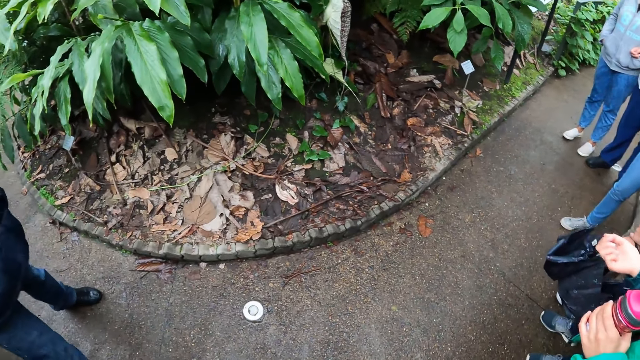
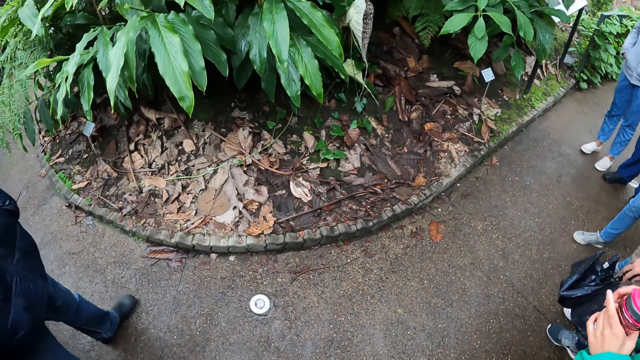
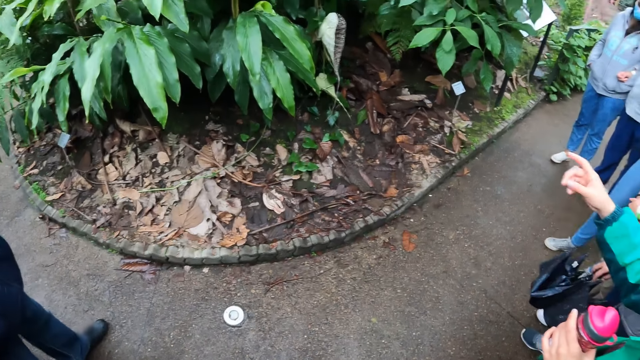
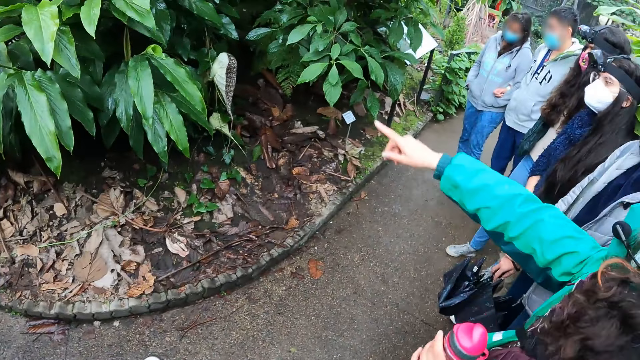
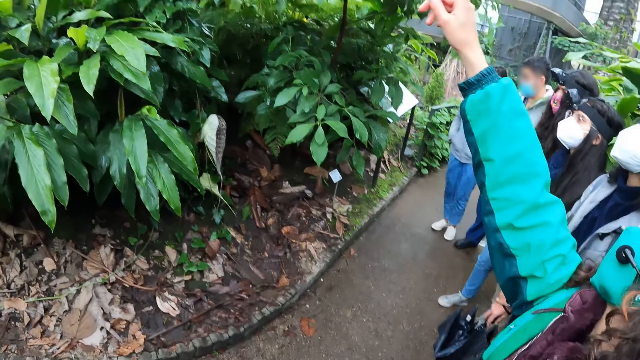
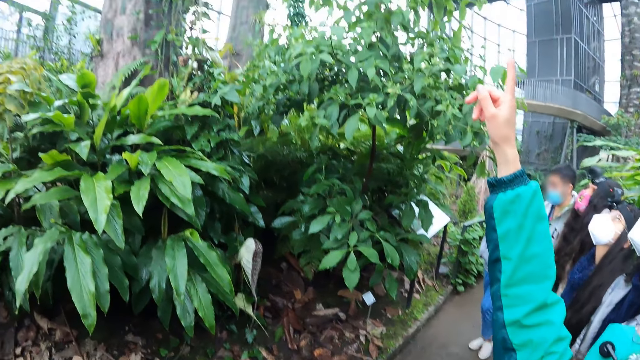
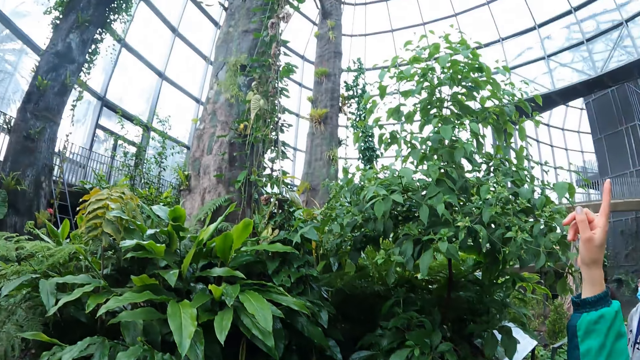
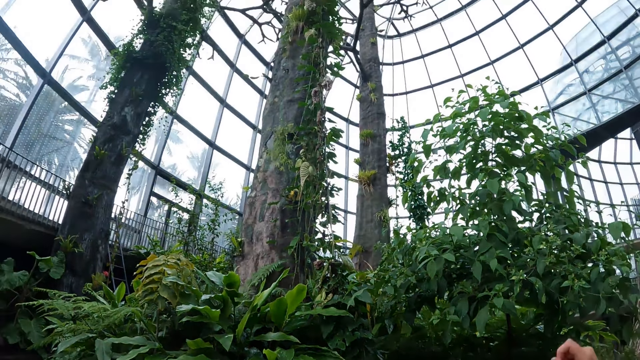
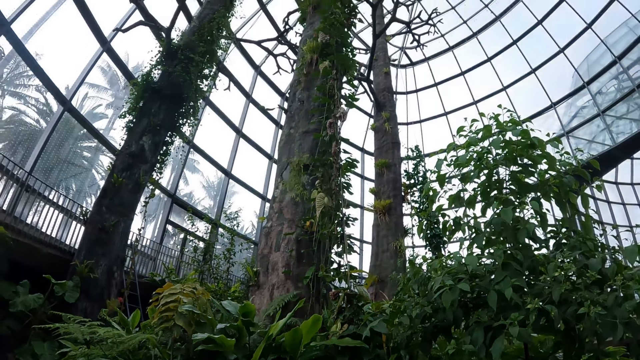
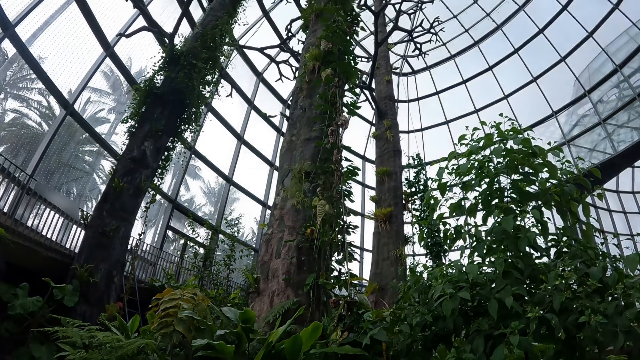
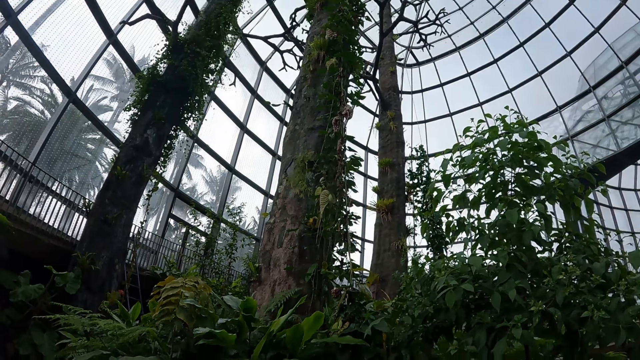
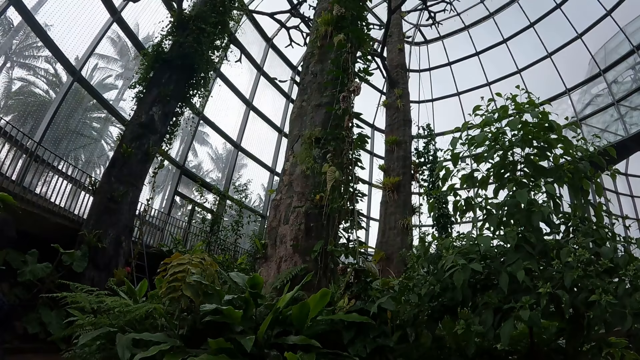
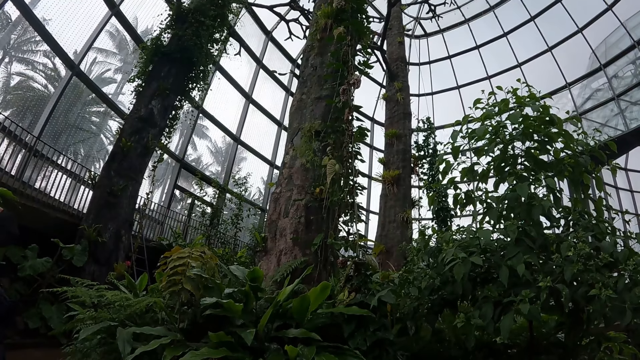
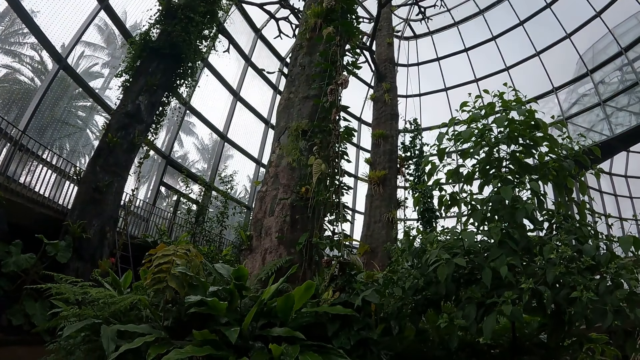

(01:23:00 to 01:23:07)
The woman points her right hand to the tree.

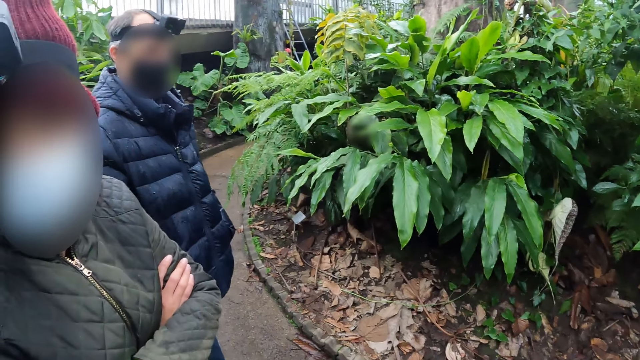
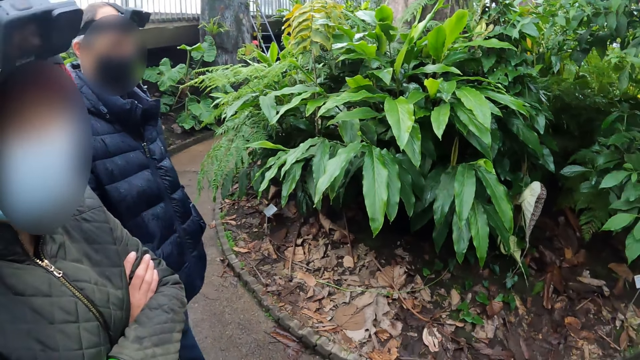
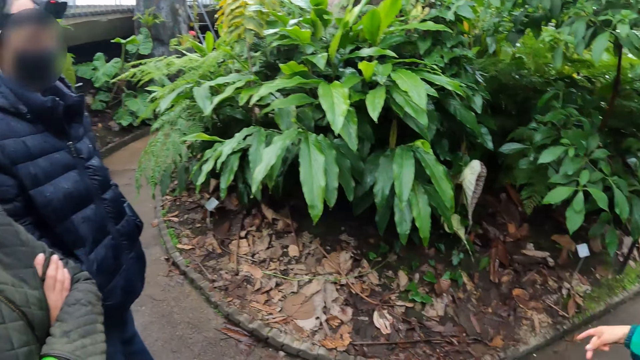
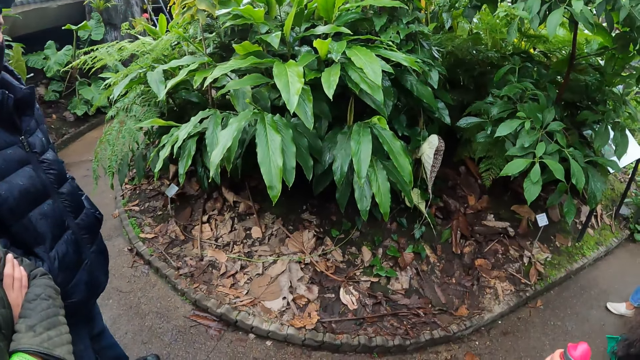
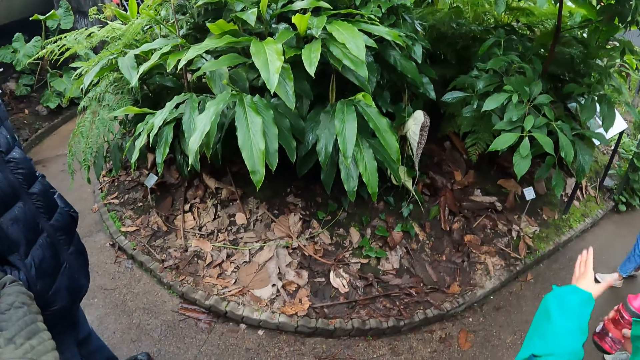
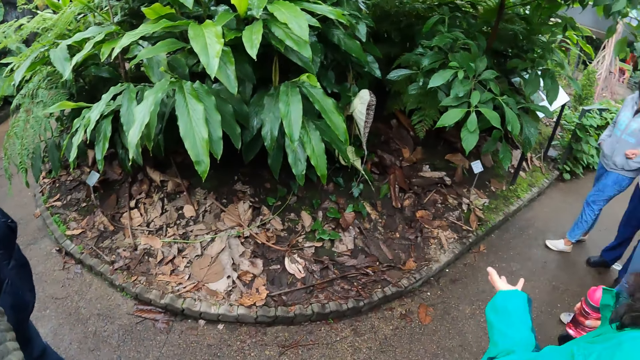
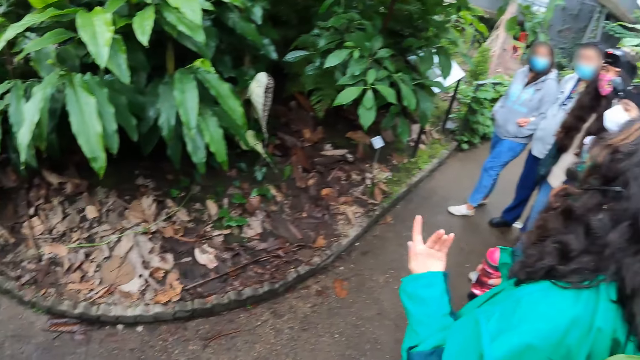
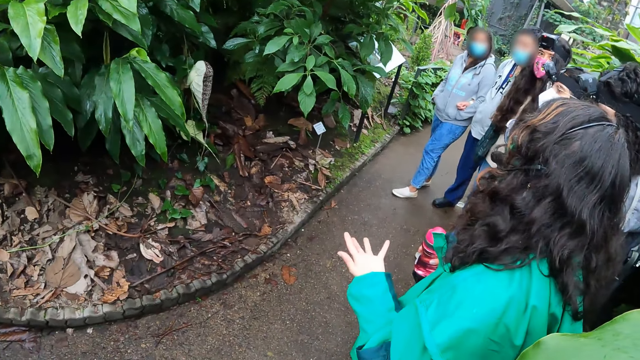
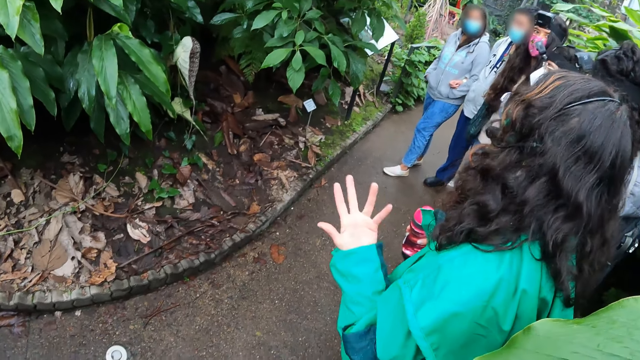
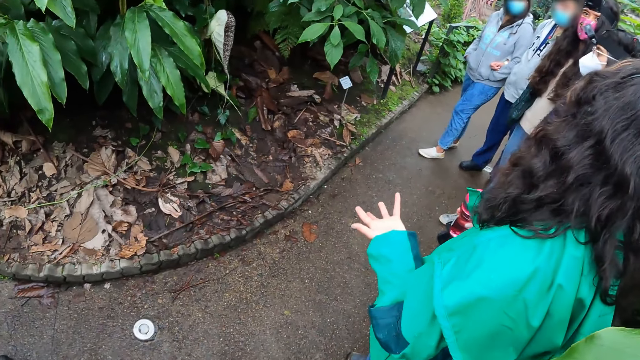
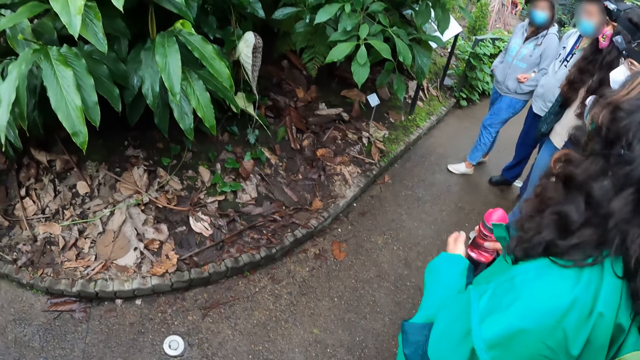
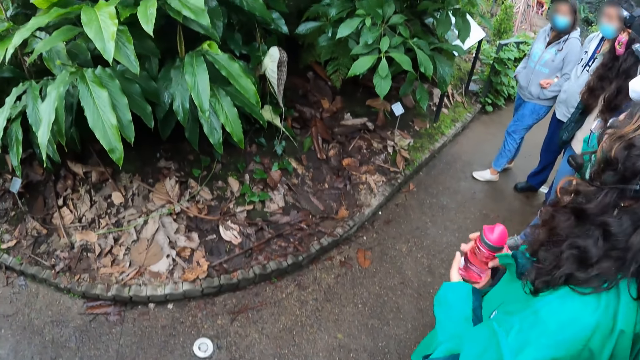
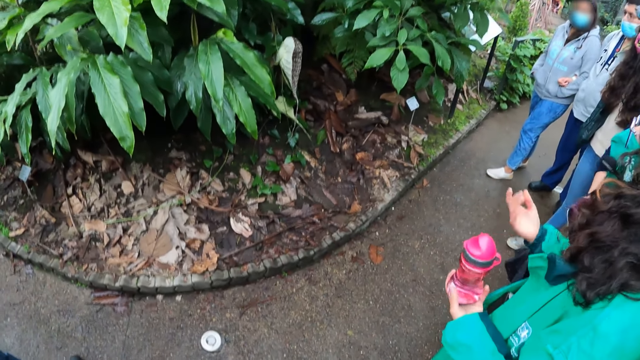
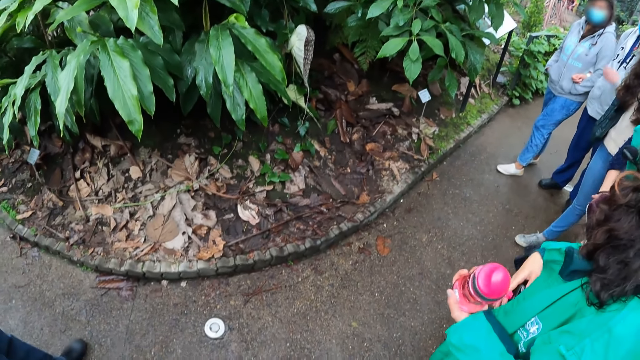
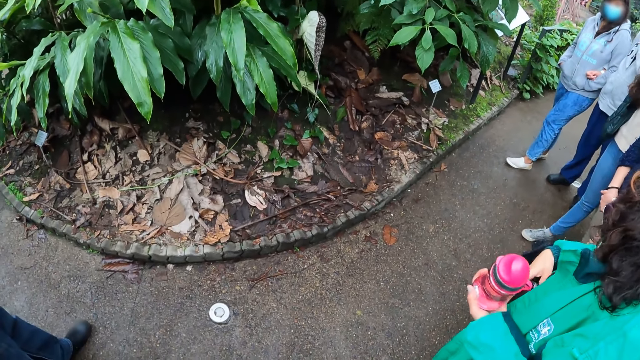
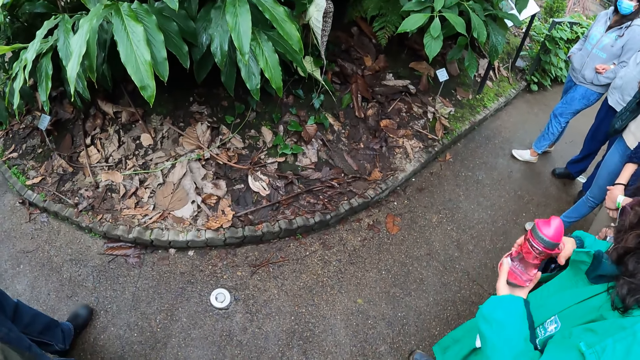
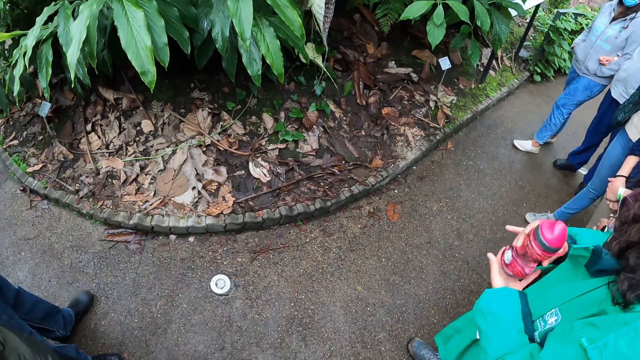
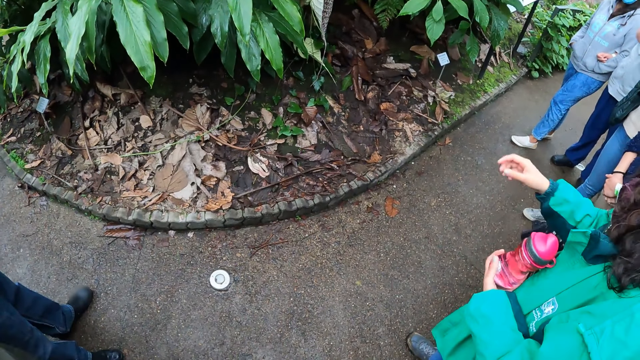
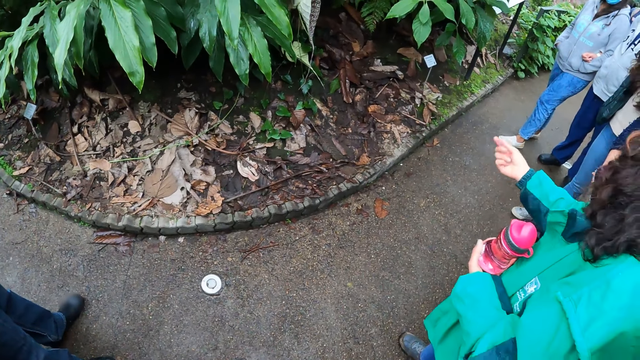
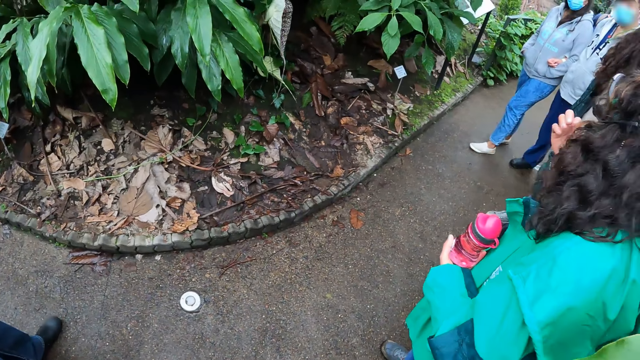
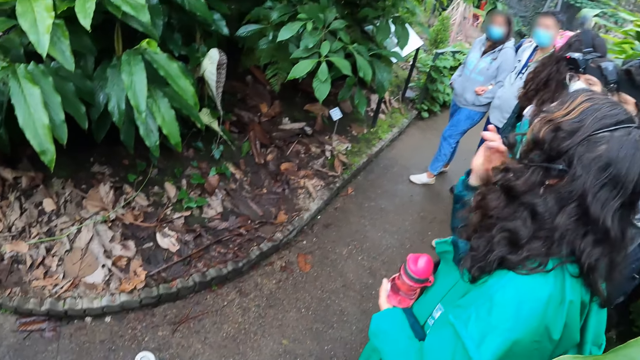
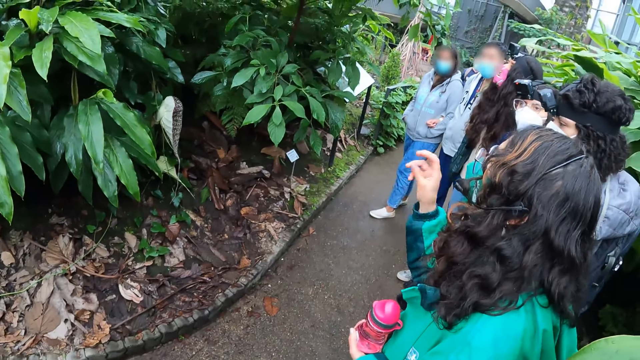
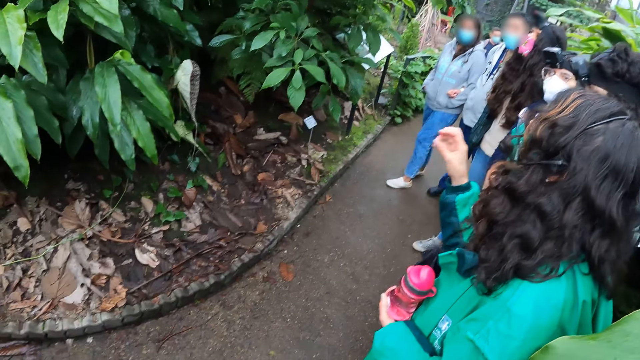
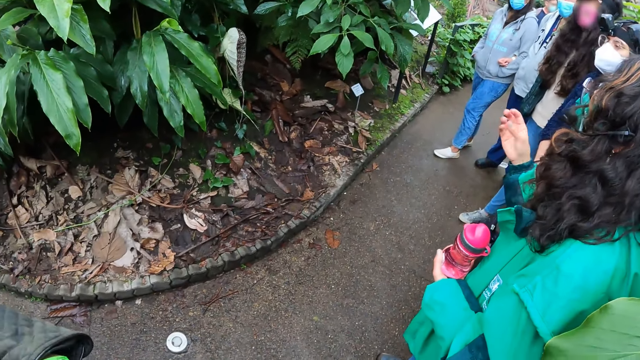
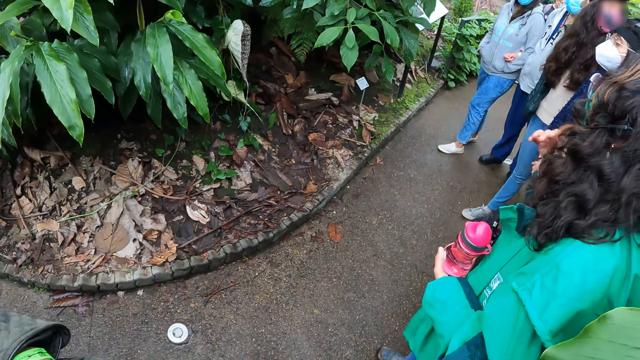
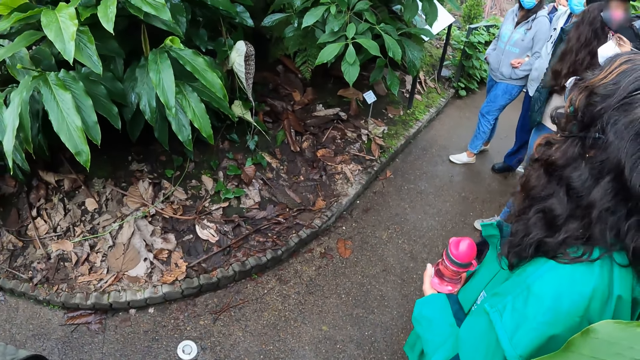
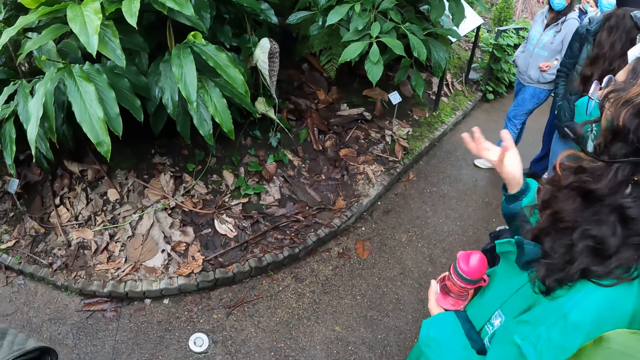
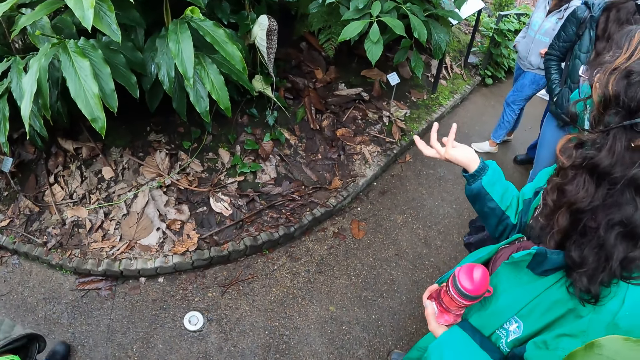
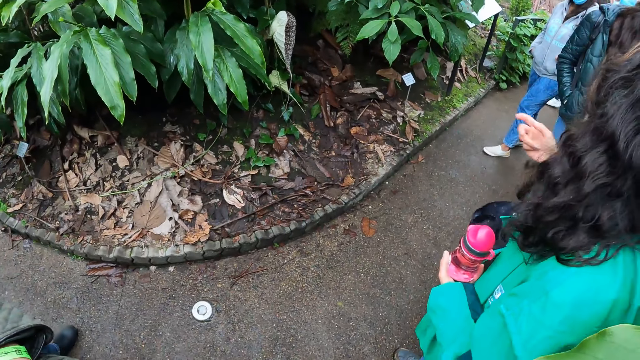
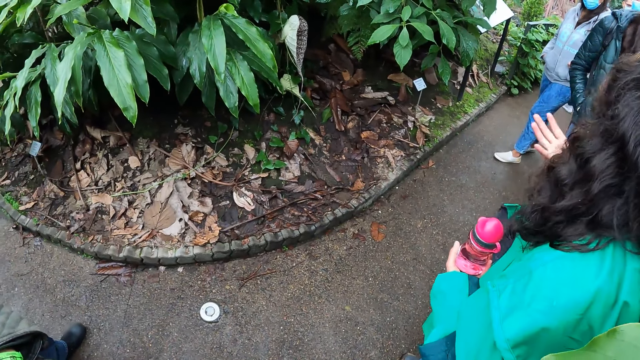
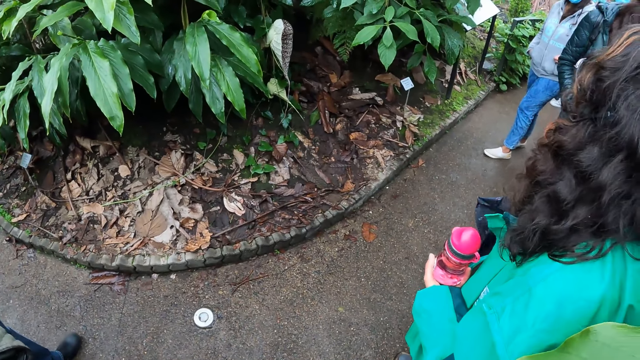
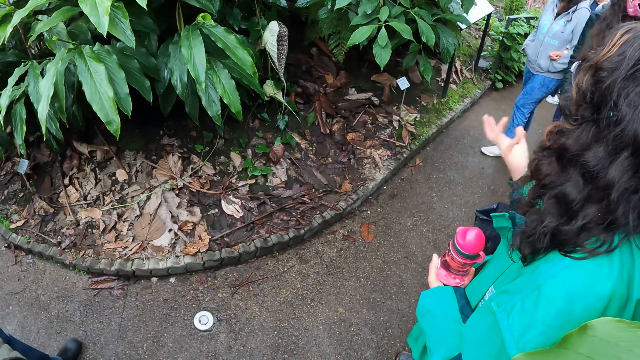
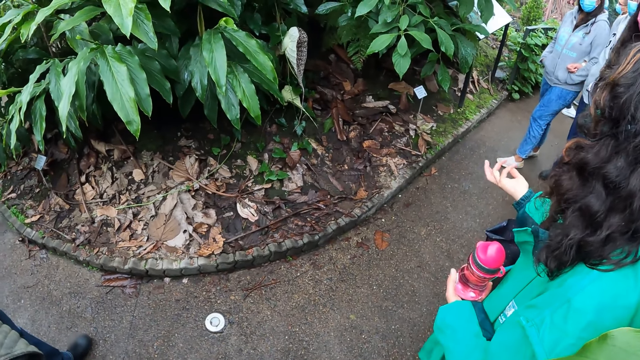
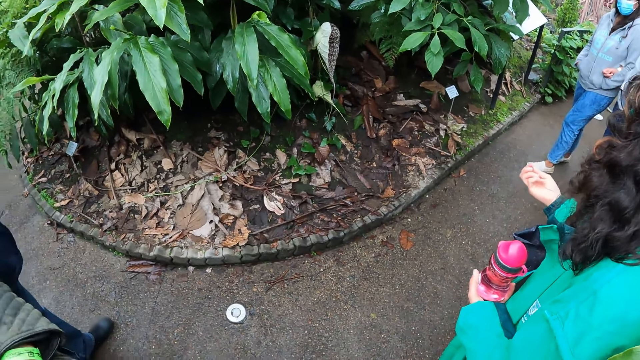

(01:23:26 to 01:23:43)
The woman passes the water bottle from her left hand to her right hand. She points her left hand to the tree. She passes the water bottle from her right hand to her left hand. She holds the water bottle with her right hand.
